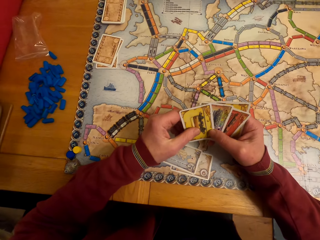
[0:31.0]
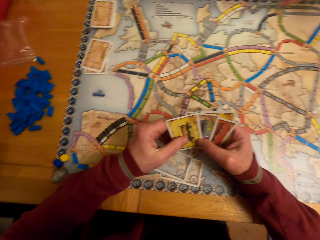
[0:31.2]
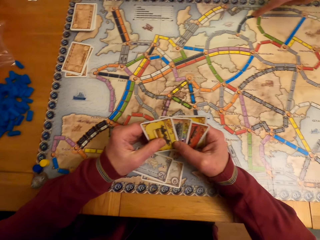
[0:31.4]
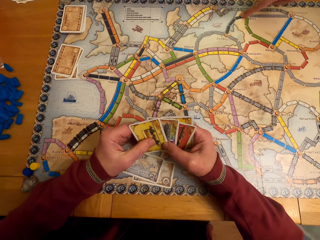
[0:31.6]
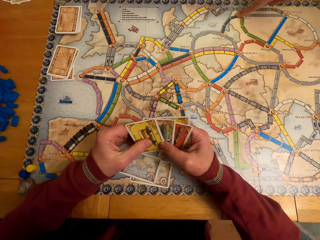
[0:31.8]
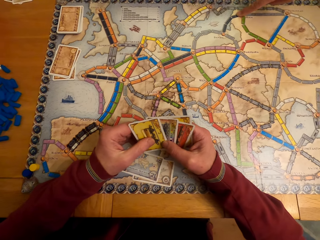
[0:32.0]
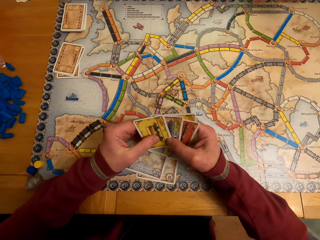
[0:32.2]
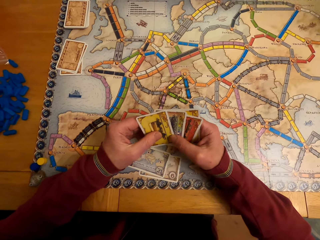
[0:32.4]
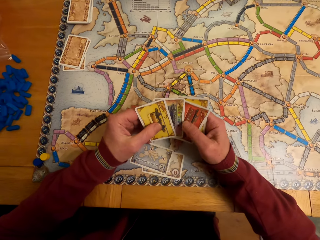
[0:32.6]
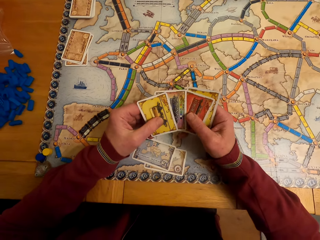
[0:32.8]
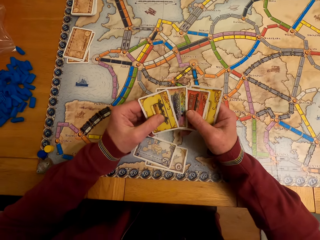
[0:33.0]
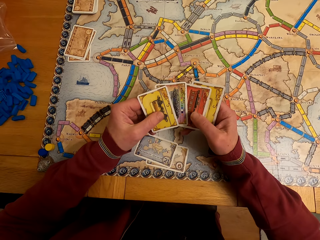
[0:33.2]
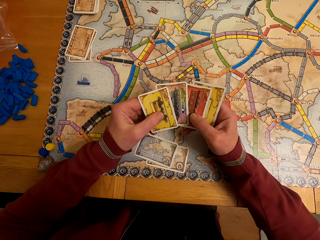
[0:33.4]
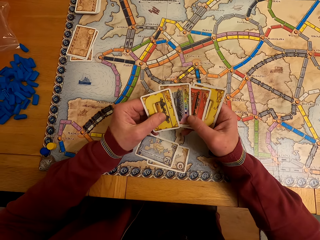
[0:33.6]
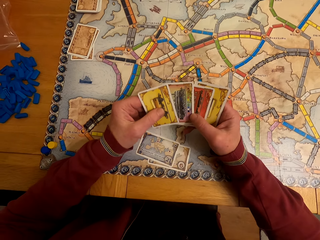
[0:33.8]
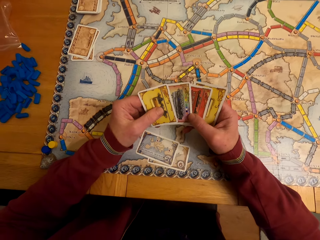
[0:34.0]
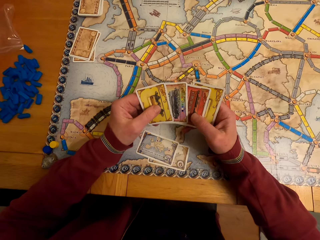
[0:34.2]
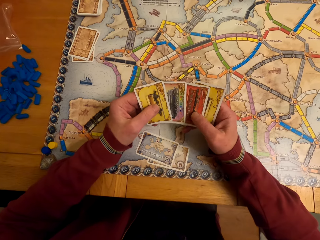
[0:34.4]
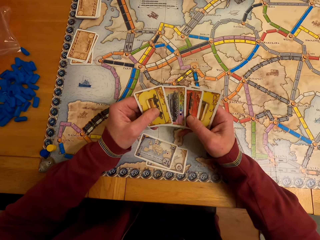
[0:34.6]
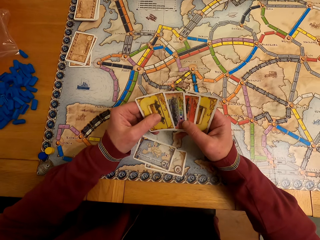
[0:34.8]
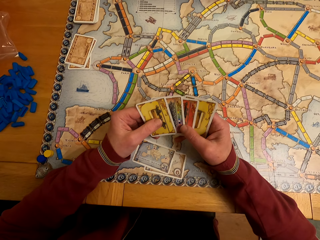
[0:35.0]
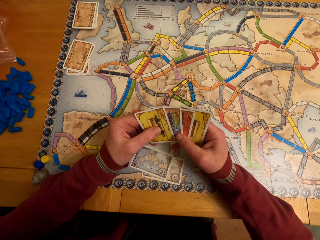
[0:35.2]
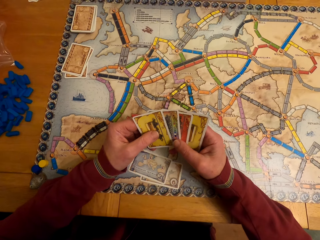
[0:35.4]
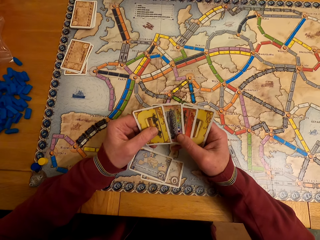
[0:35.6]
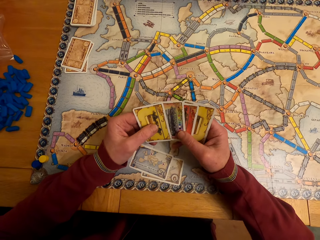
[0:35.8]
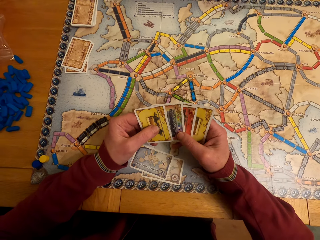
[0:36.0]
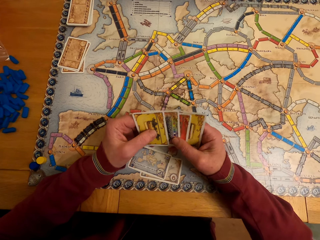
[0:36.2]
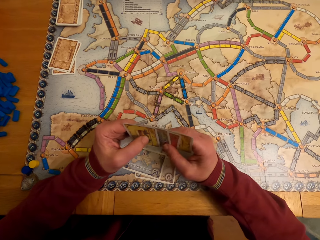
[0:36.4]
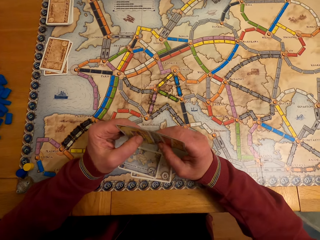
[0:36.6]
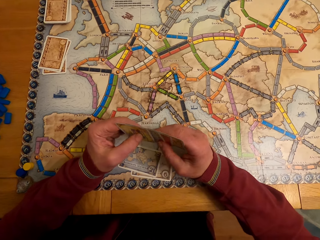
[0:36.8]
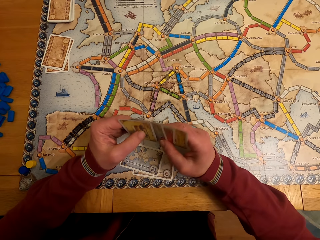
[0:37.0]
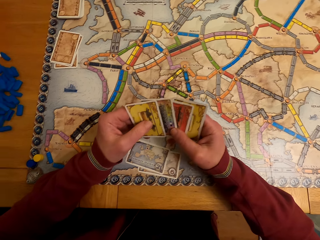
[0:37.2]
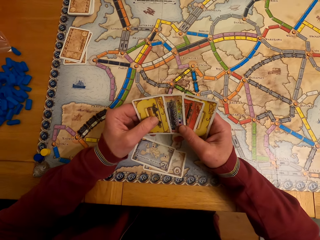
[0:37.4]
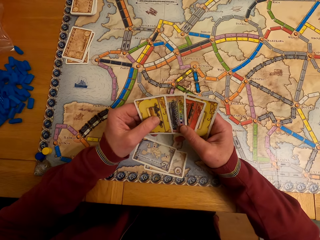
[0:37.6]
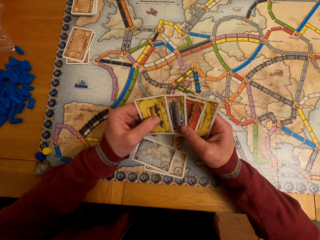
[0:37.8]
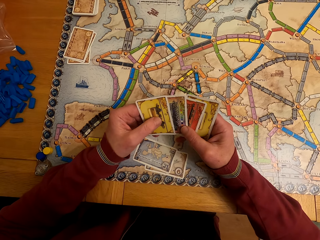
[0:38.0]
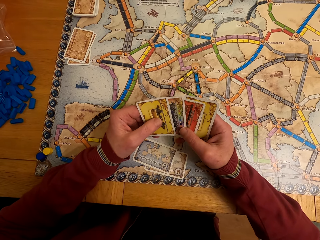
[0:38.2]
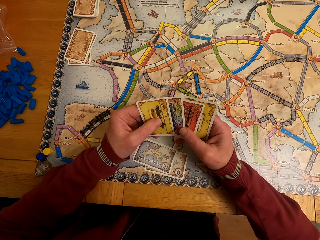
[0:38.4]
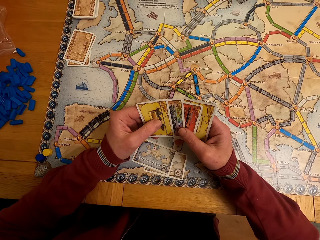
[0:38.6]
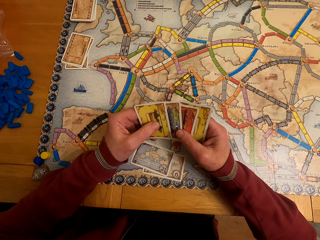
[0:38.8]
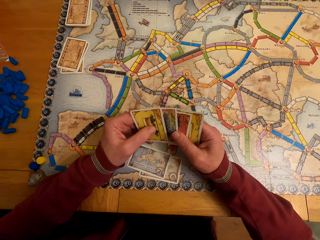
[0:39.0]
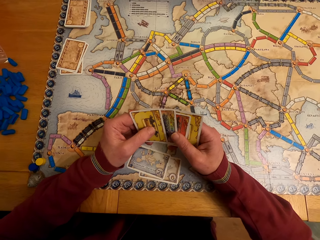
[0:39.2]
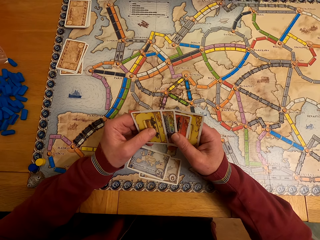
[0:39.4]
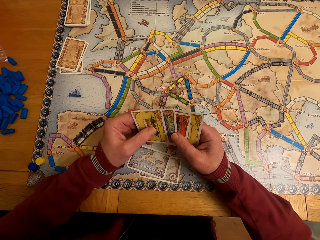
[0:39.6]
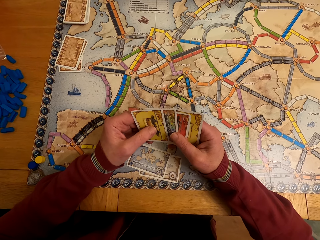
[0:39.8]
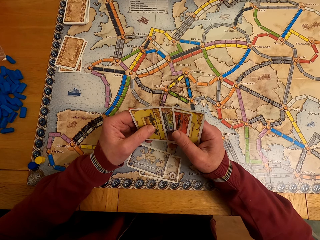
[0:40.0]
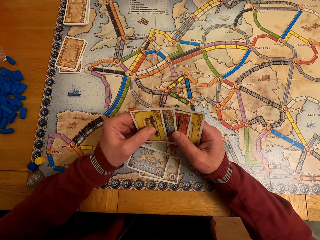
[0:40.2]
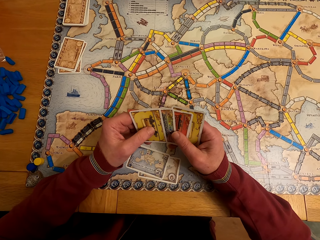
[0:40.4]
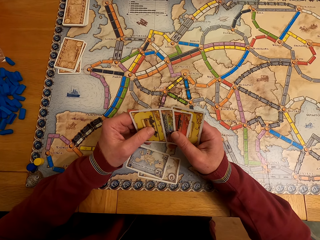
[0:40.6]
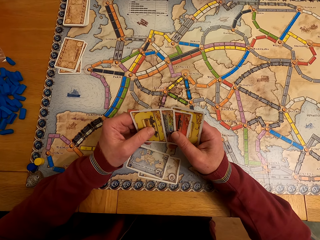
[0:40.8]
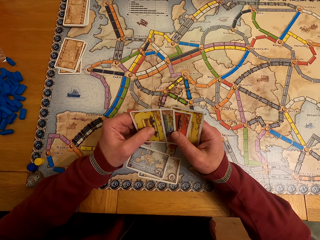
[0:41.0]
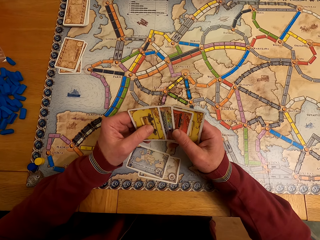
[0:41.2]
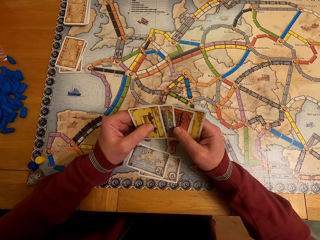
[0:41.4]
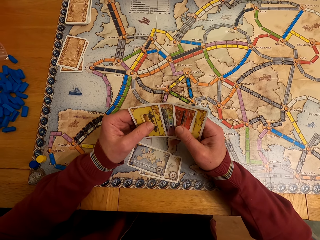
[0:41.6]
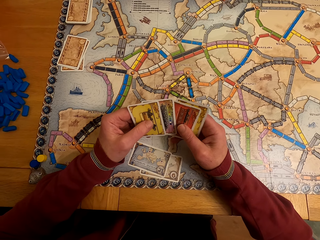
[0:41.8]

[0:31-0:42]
A man holds the cards. The man looks at the cards. The camera wearer stares at the board game cards.

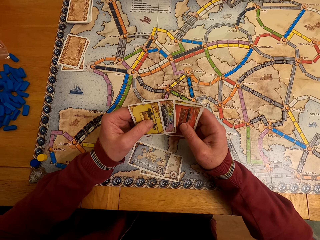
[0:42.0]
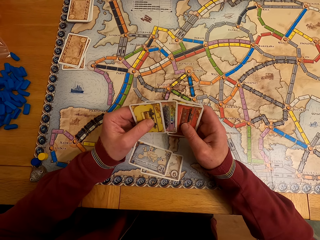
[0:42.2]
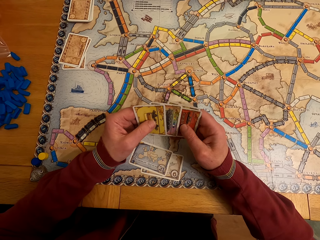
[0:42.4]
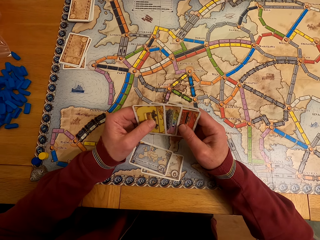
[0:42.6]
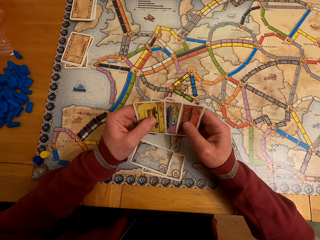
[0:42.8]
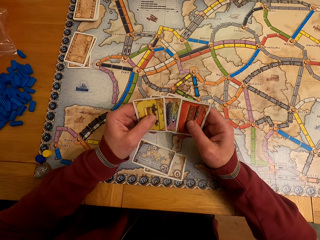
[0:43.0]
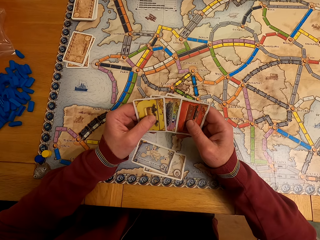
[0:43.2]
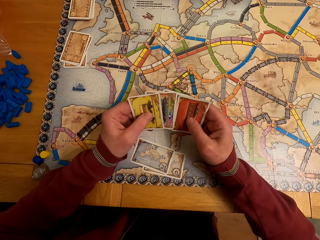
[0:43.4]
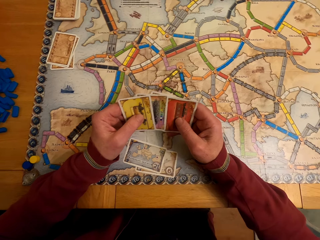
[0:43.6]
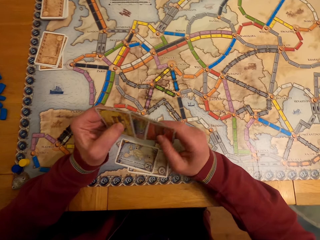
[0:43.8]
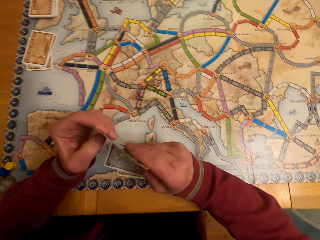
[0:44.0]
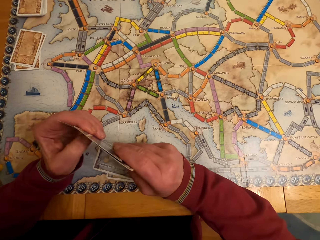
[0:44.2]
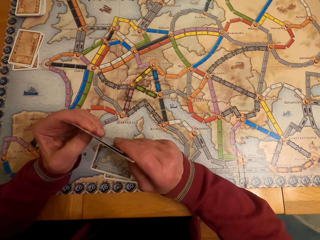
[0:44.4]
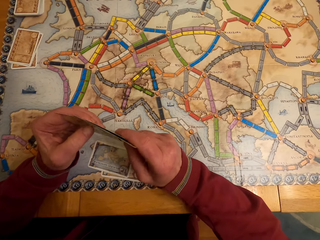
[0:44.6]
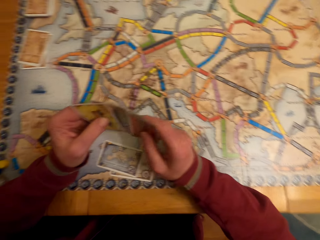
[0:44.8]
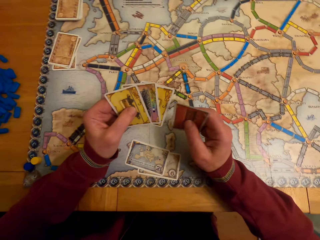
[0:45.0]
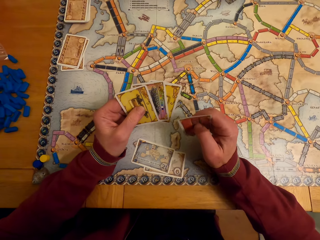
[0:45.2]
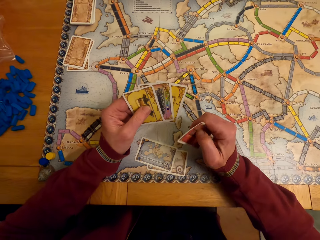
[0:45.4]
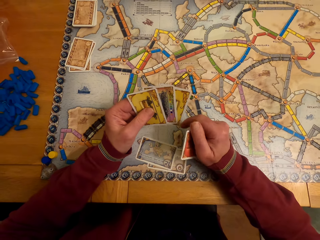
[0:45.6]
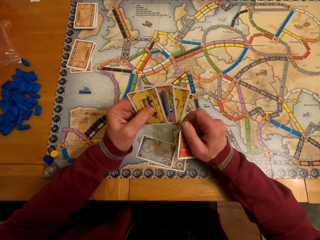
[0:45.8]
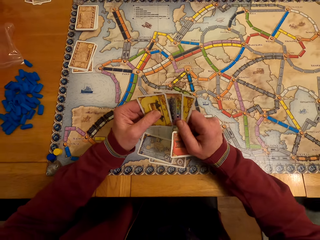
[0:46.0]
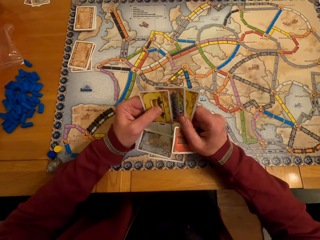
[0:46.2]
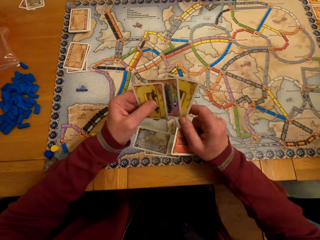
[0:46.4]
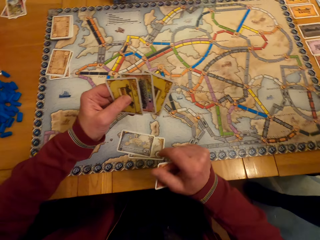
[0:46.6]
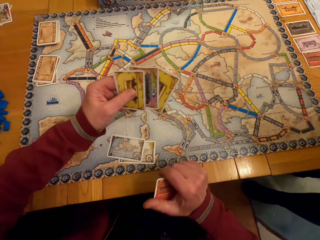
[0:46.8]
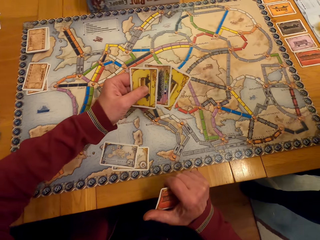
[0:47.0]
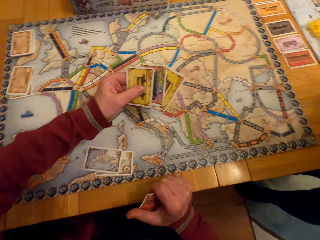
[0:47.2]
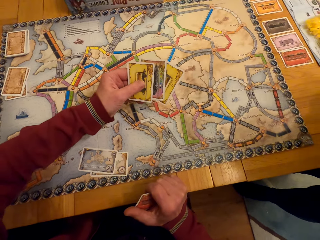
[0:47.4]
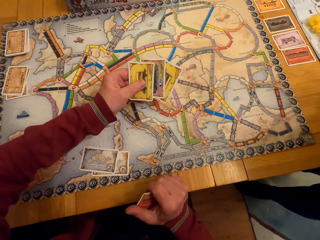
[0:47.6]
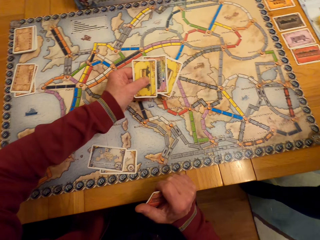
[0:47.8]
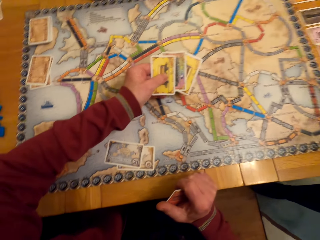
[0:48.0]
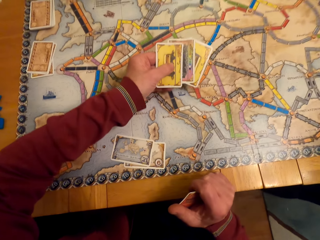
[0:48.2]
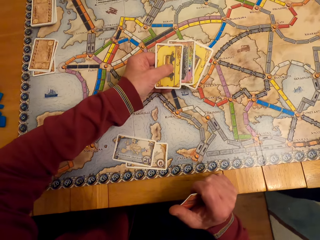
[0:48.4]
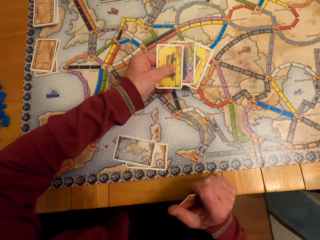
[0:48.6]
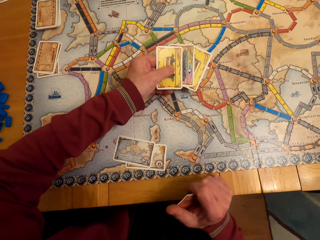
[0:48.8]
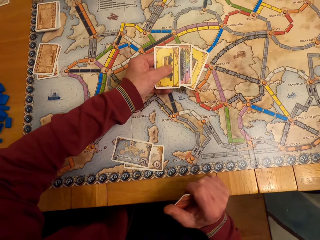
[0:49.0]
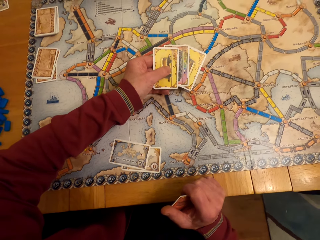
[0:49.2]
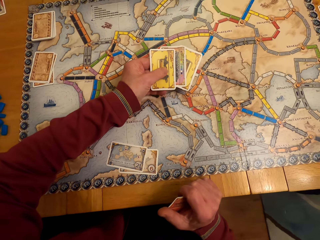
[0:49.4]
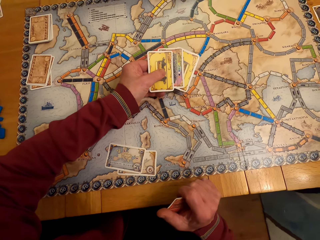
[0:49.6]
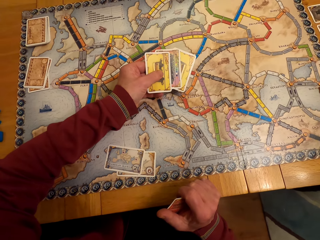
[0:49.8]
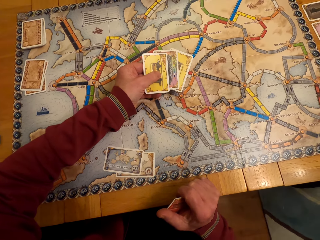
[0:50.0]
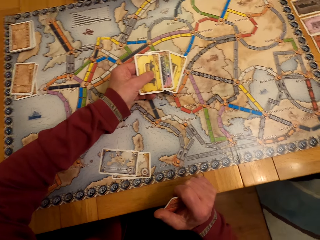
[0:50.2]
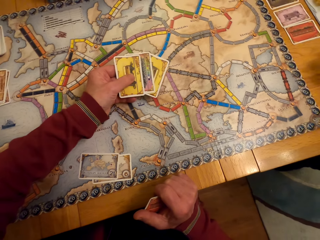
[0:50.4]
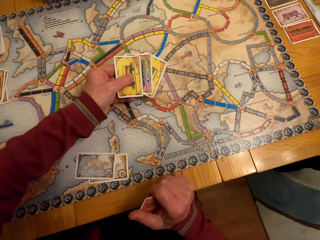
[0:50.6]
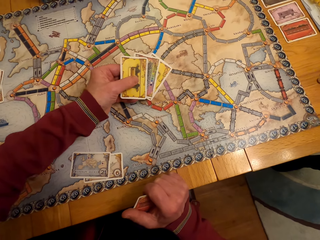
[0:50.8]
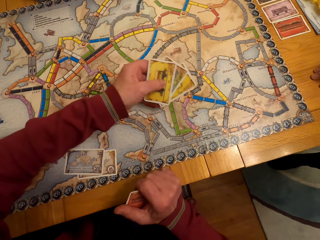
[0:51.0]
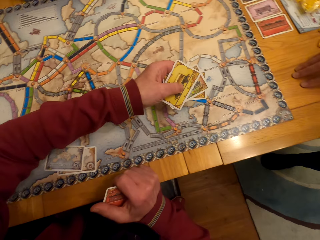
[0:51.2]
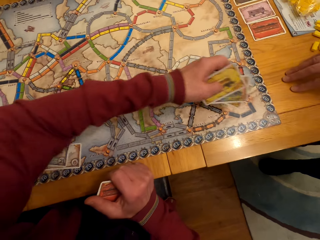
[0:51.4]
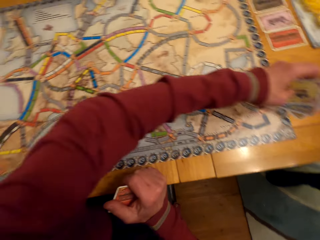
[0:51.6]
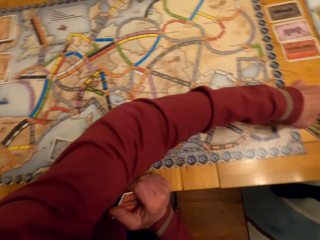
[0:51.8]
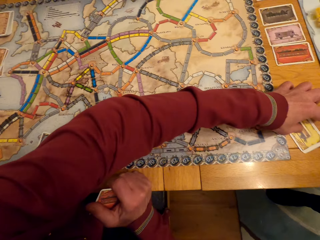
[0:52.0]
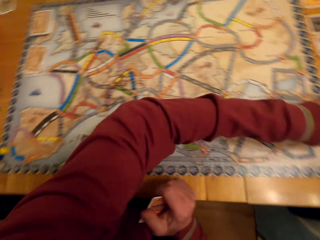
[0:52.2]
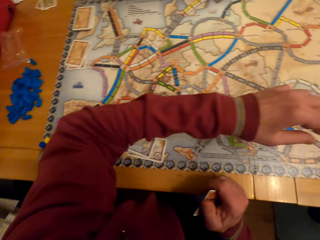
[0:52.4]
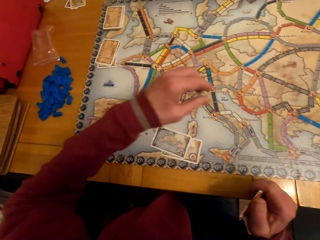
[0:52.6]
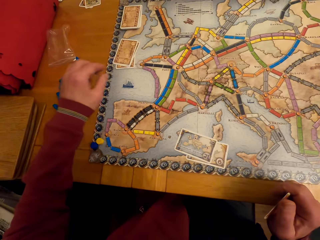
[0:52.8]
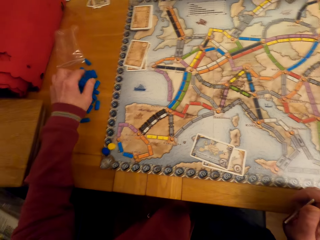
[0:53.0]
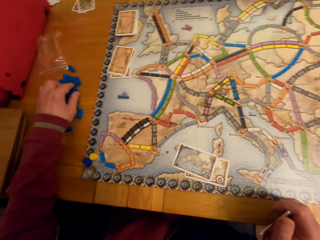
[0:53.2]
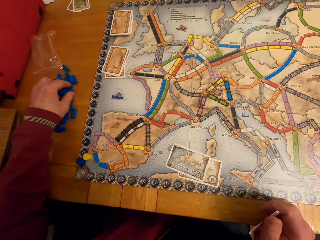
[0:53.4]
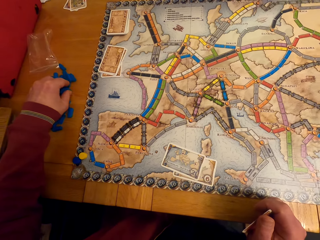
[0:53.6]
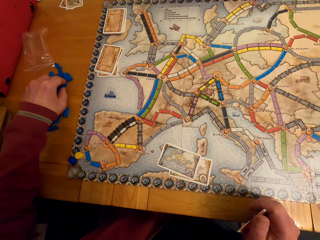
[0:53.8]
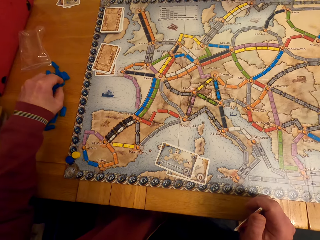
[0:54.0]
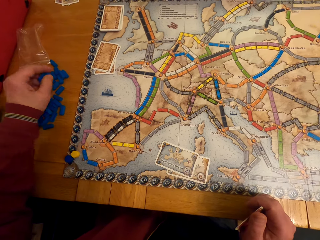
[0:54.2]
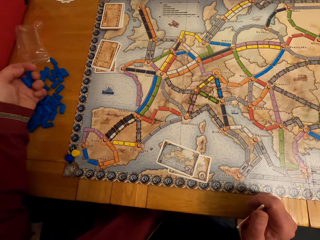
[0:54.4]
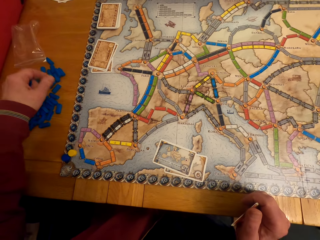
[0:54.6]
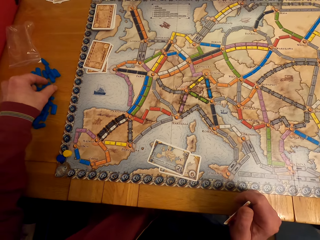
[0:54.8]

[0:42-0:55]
A man moves the hands. A lady steps forward. The man moves the hand. The camera wearer puts the board game cards on the table. The man puts the cards on the table. The man picks up the model pieces.
